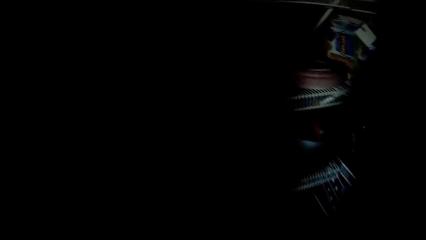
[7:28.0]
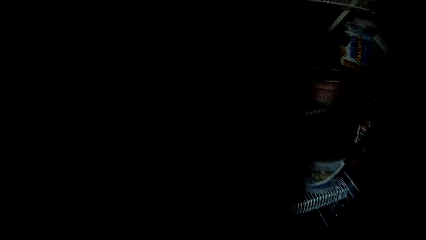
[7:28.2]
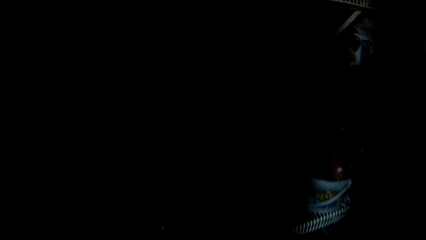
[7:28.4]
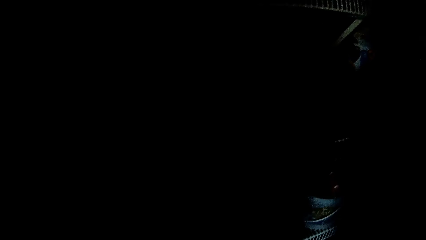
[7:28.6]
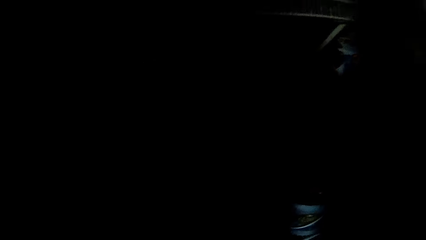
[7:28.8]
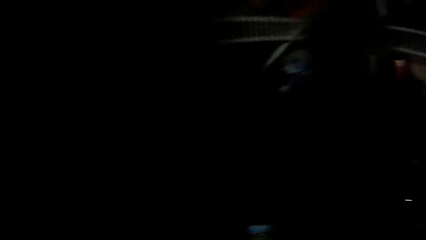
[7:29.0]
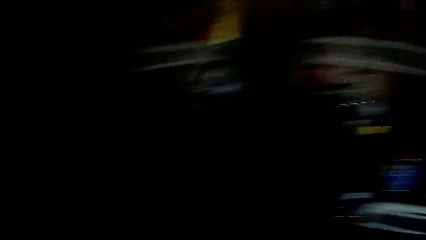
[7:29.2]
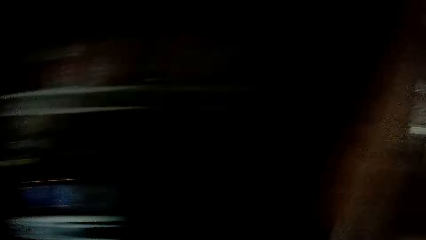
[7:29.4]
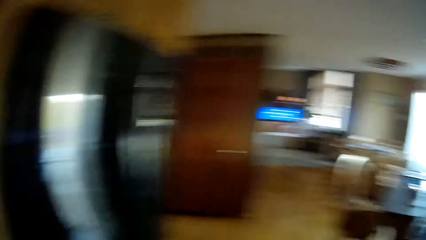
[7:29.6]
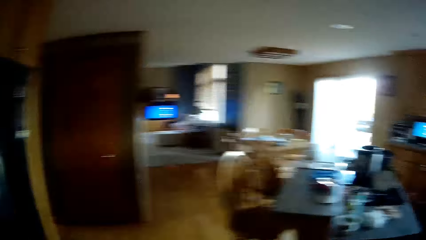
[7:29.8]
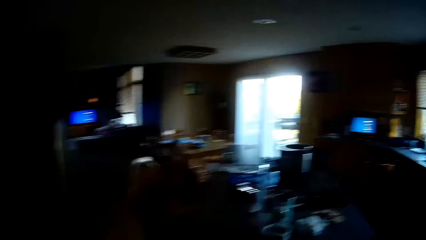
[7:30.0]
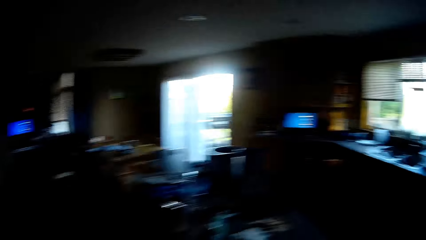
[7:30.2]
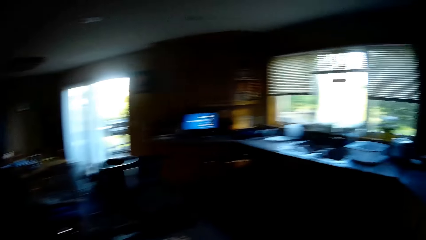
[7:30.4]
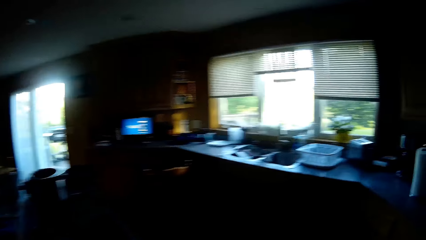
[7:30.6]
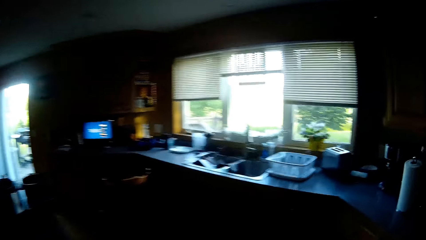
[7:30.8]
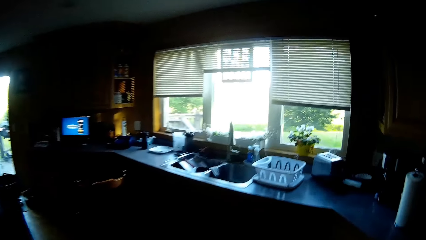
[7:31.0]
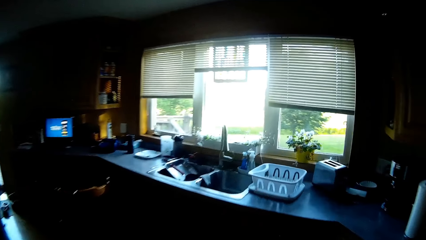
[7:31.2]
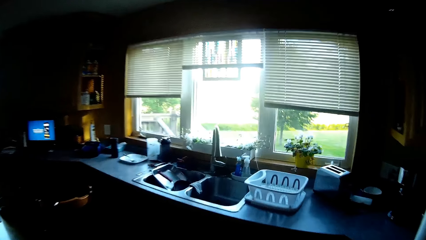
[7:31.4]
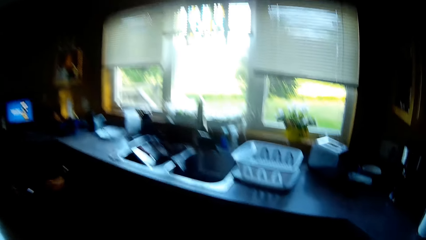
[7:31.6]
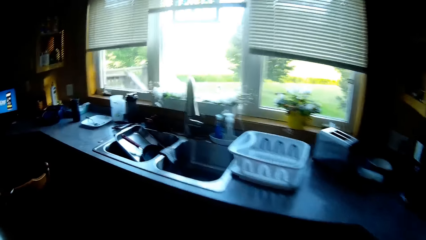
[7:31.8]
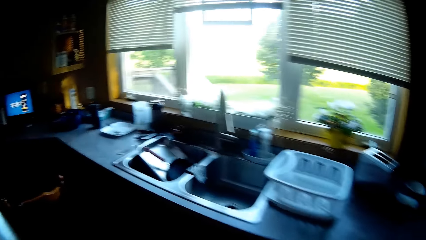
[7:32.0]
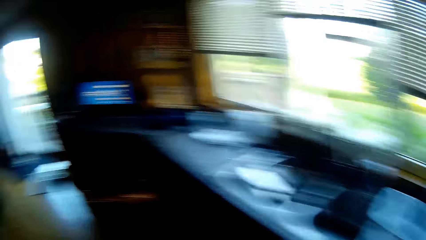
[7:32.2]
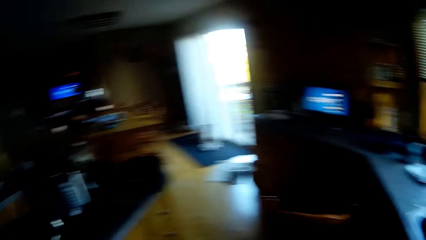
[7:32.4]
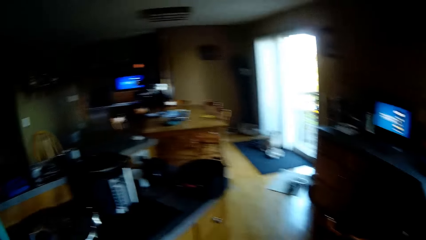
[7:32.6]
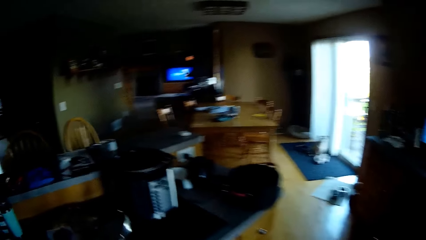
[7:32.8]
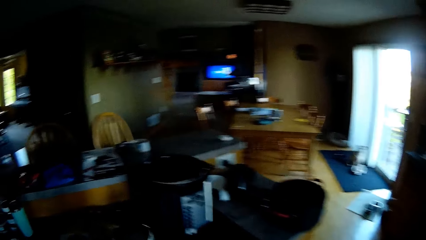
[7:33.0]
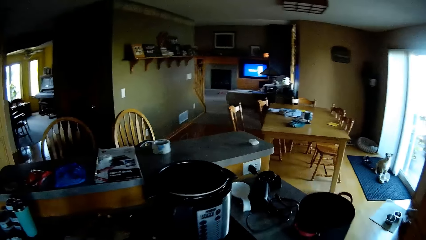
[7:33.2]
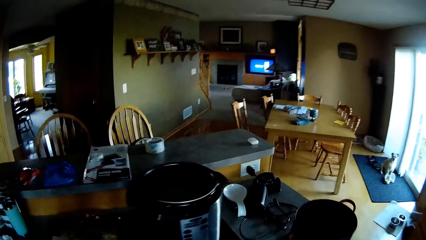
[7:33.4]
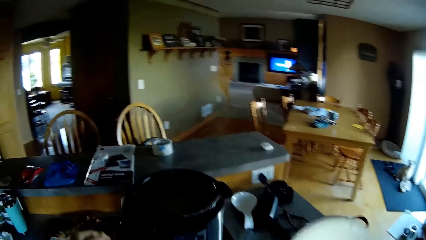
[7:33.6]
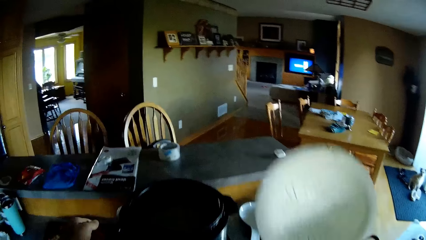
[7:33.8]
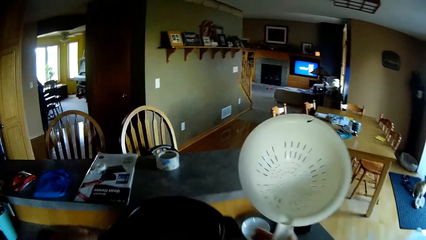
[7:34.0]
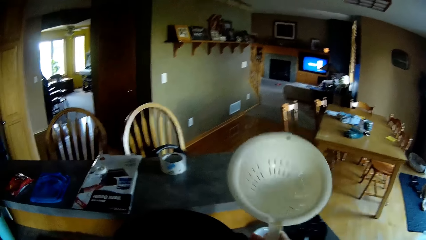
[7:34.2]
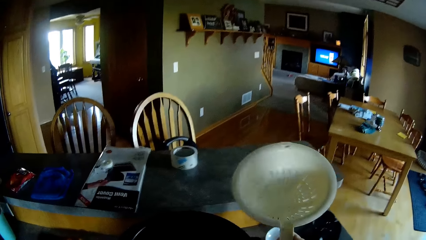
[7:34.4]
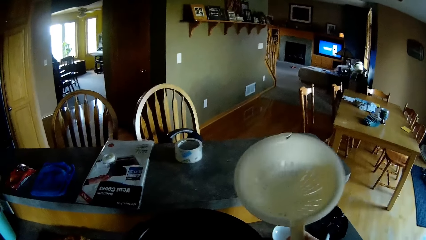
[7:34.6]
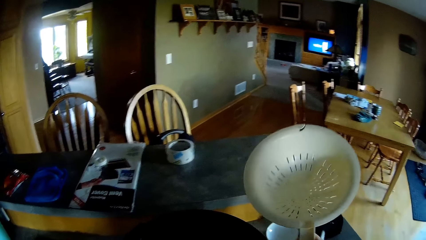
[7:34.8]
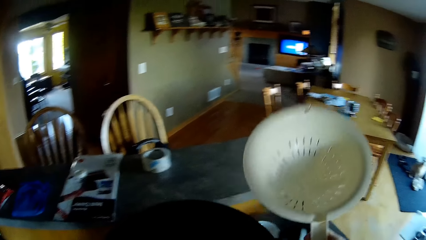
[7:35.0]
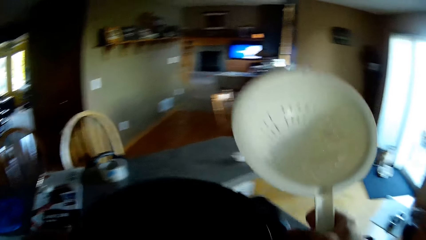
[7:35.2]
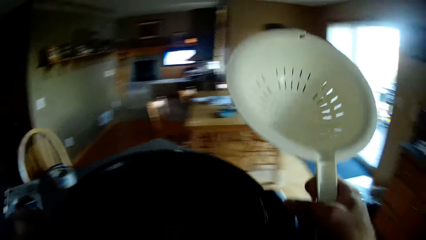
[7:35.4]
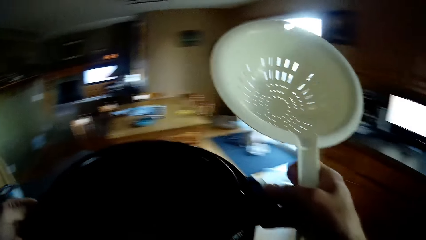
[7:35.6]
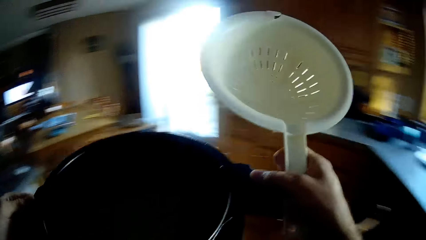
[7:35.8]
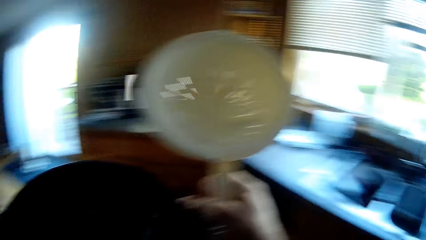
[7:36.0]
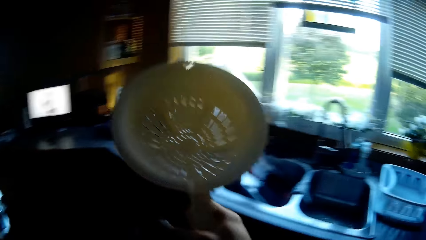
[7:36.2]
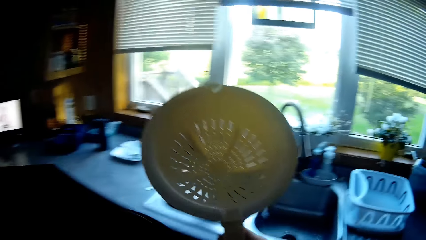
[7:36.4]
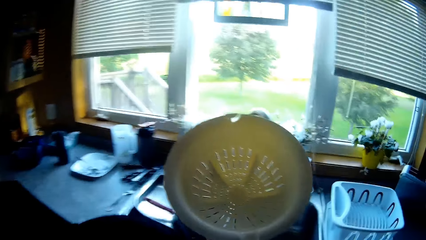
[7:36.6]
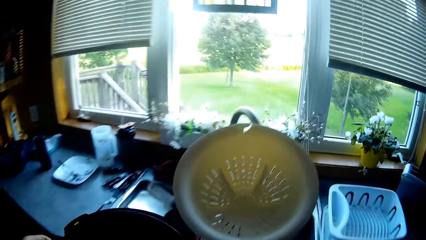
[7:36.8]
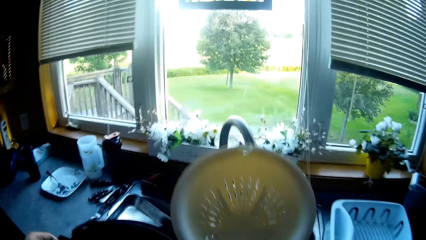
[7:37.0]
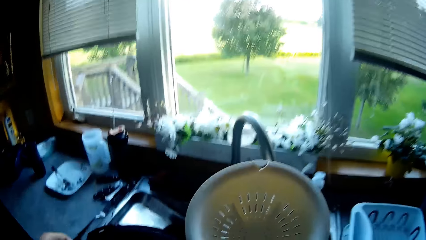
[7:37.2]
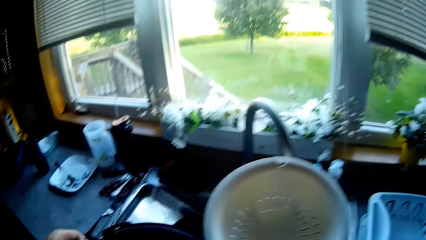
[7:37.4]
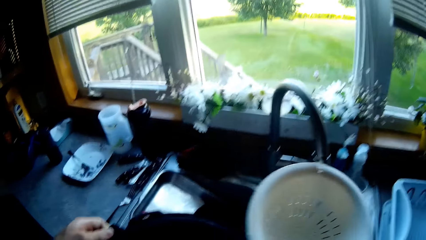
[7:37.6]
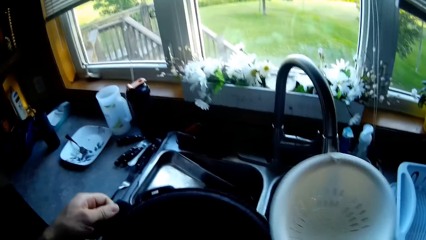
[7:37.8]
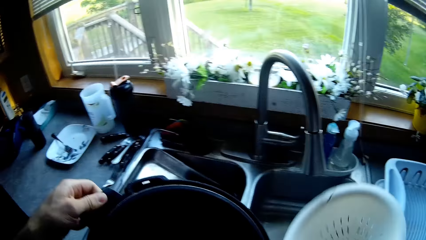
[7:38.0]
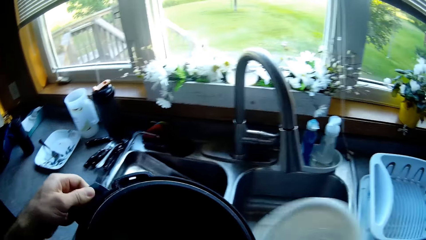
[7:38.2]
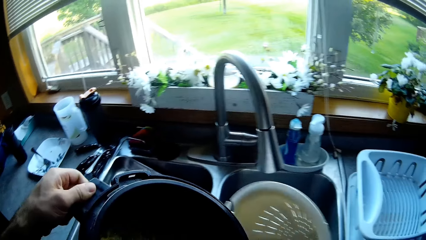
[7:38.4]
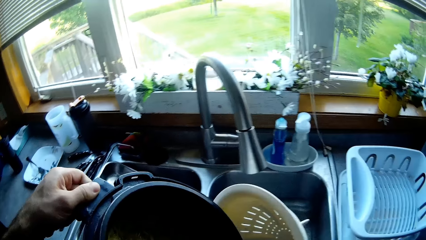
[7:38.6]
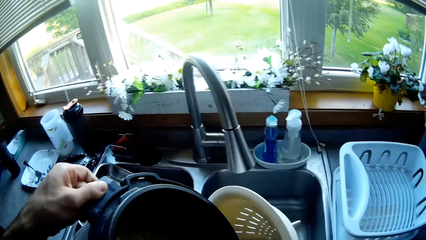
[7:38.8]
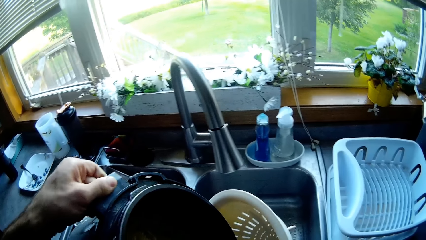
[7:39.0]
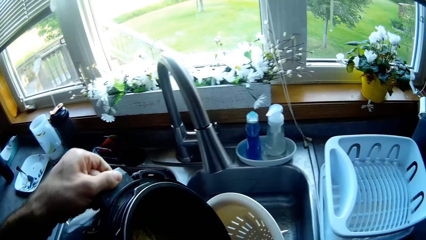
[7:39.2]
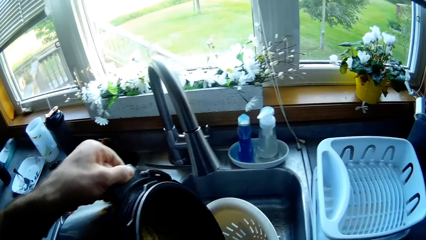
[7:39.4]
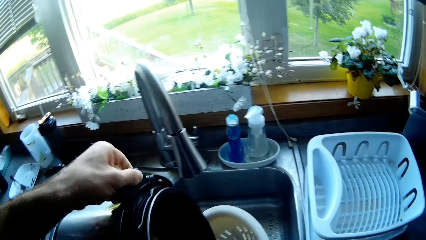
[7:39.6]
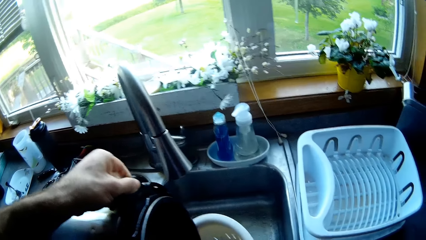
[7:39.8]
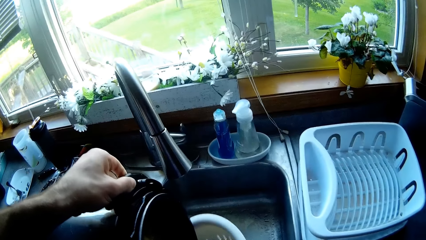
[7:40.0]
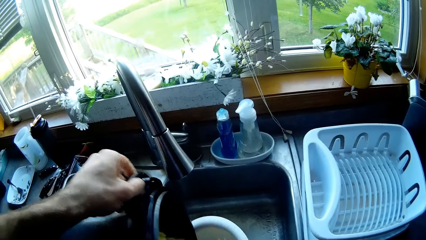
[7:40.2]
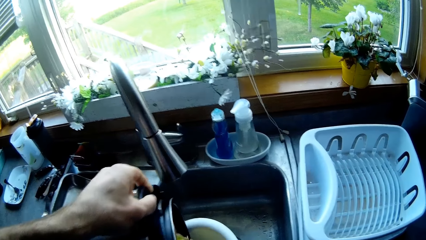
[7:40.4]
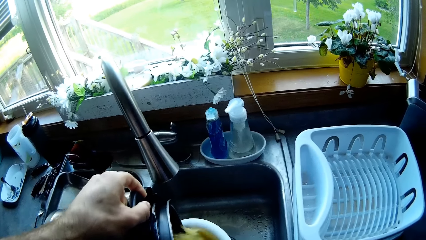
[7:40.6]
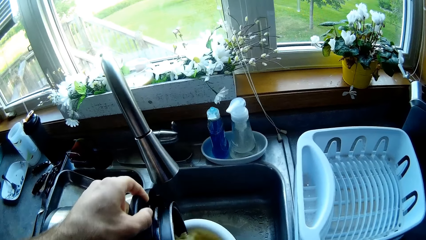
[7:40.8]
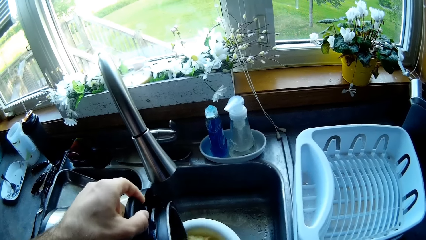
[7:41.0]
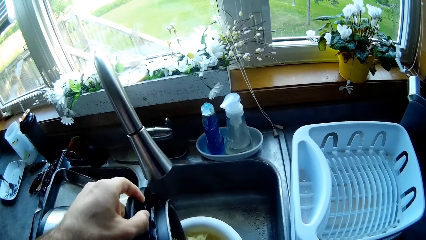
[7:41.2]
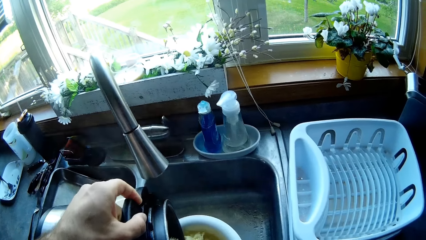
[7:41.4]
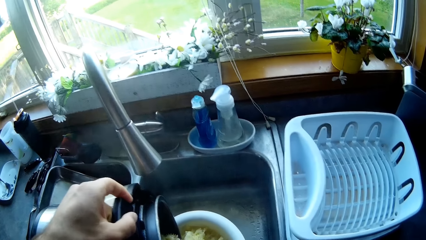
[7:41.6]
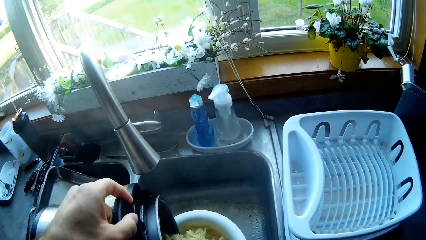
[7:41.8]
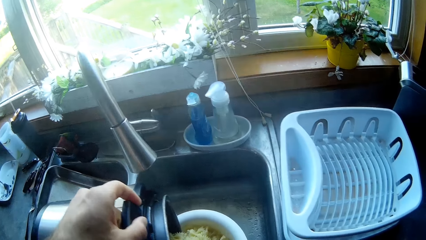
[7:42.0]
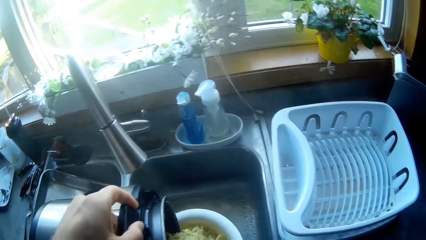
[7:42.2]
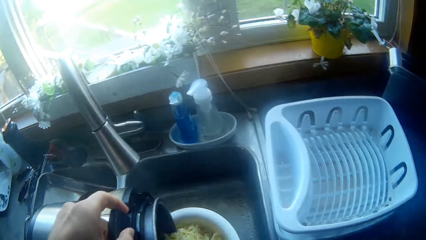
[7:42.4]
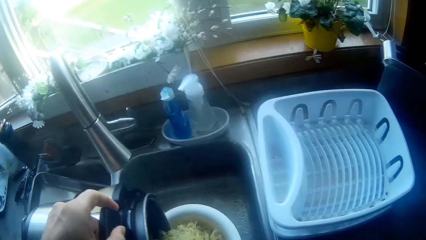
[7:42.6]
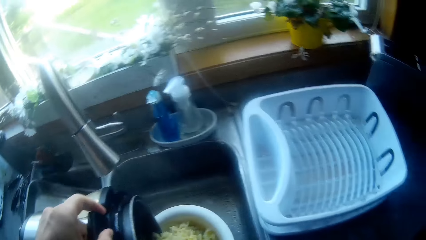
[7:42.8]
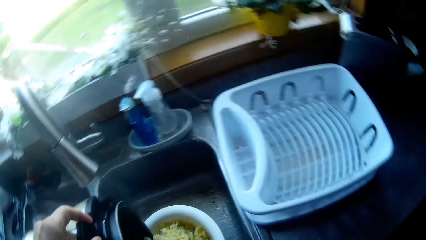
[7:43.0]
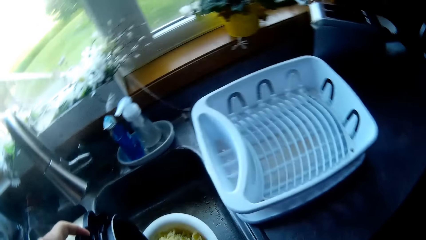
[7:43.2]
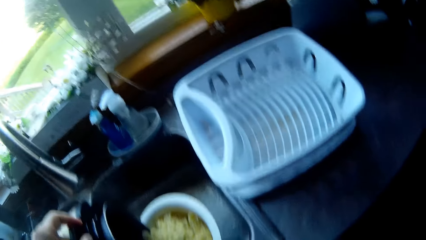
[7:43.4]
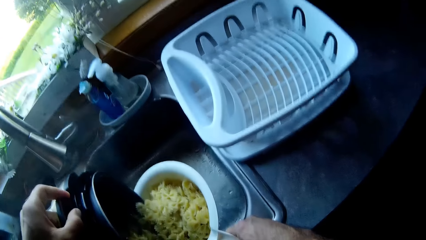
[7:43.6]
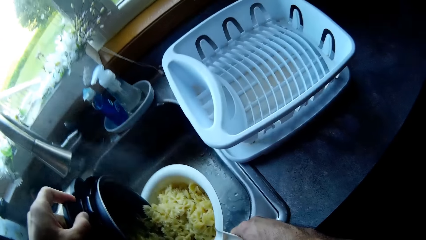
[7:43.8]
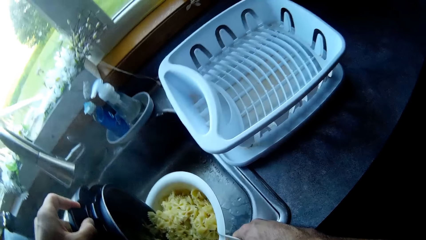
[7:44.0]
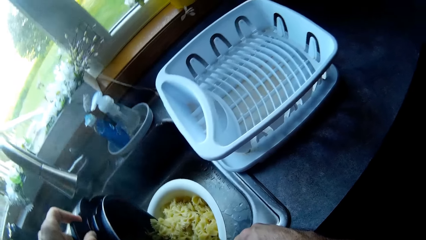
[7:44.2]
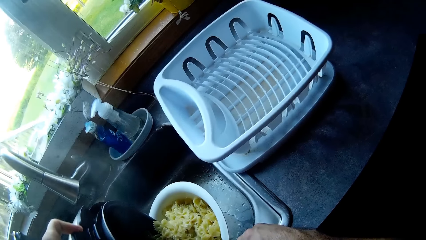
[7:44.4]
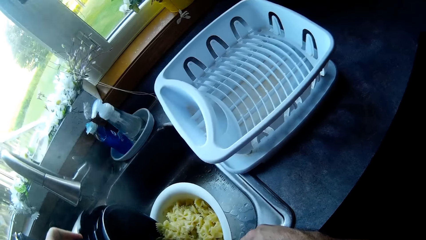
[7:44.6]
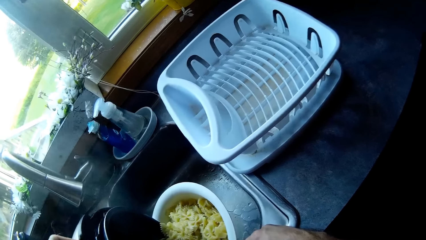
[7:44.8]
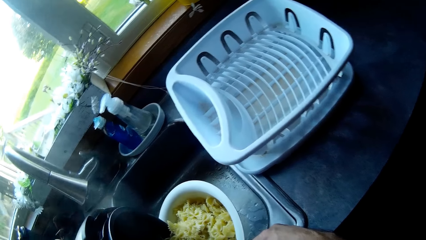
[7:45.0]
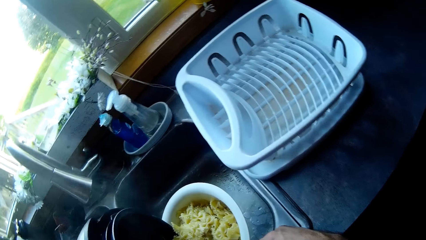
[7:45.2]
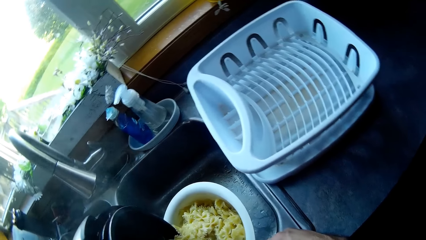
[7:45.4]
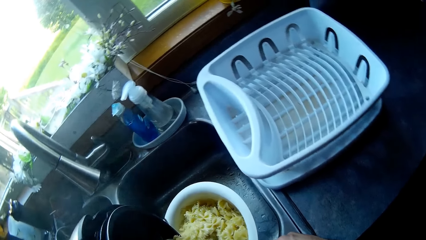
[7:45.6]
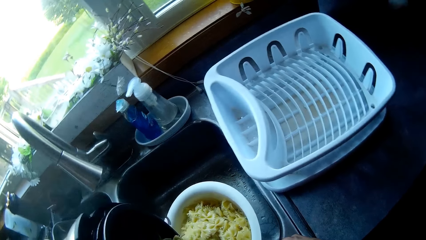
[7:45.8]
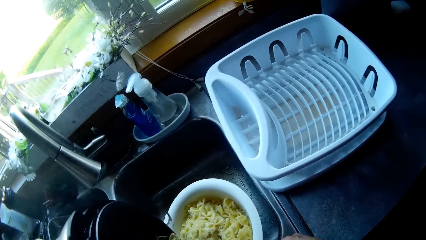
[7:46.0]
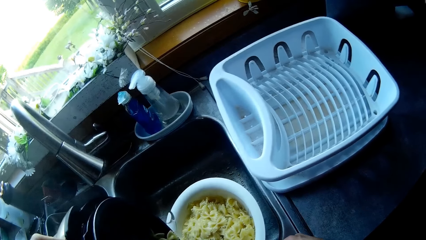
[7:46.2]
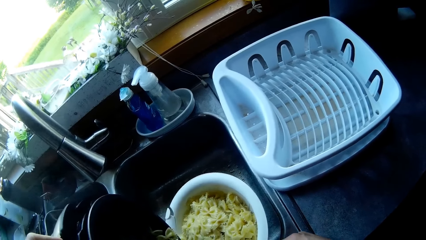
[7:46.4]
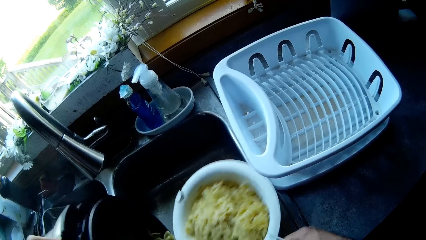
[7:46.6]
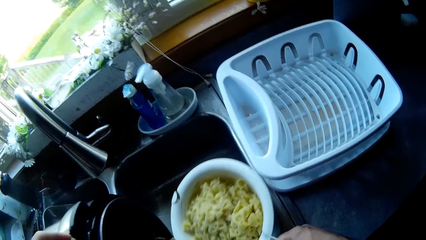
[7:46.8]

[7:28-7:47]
The camera wearer takes a sieve or strainer from the store. They turn the body. They walk out of the store. They turn the body. They swing the hand that is holding the strainer. They hold the pressure cooker. They carry the pressure cooker. They turn the body. They swing the pressure cooker. They drop the pot on the sink. They hold the strainer. They turn the noodles in the pot into the sieve. They move the strainer.
